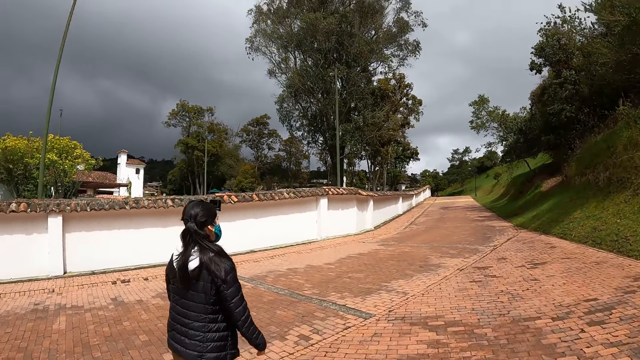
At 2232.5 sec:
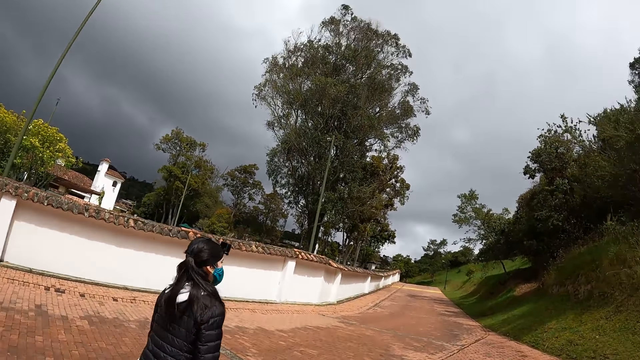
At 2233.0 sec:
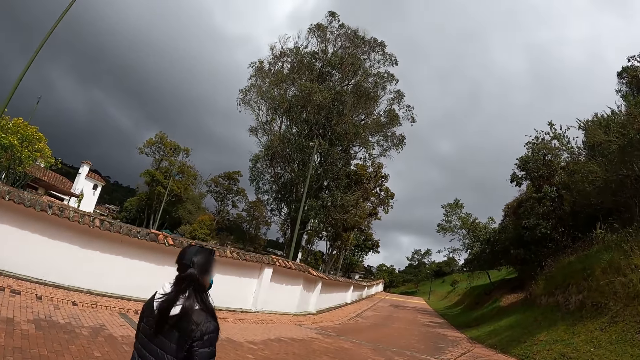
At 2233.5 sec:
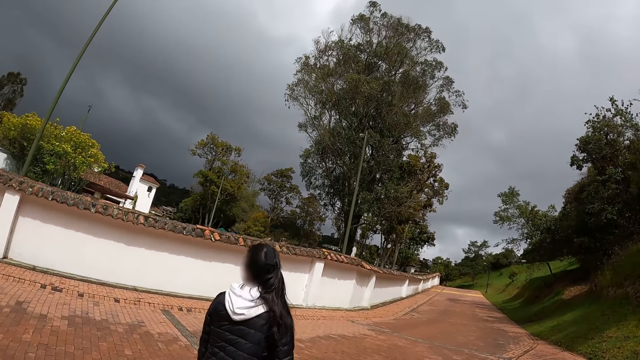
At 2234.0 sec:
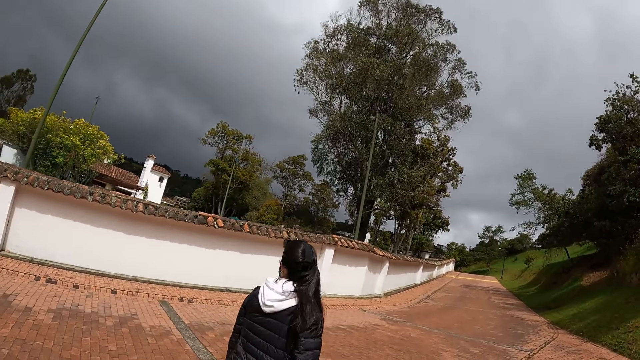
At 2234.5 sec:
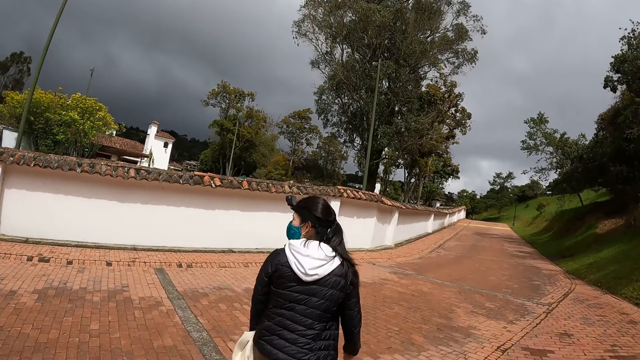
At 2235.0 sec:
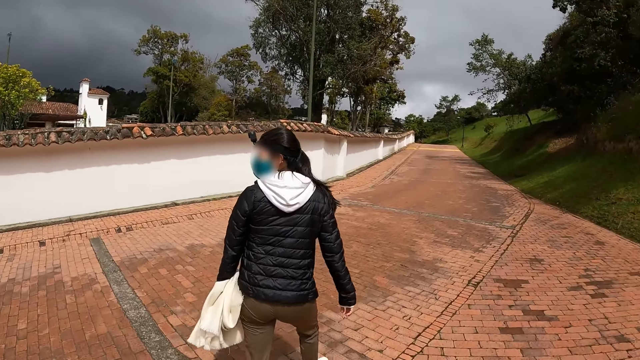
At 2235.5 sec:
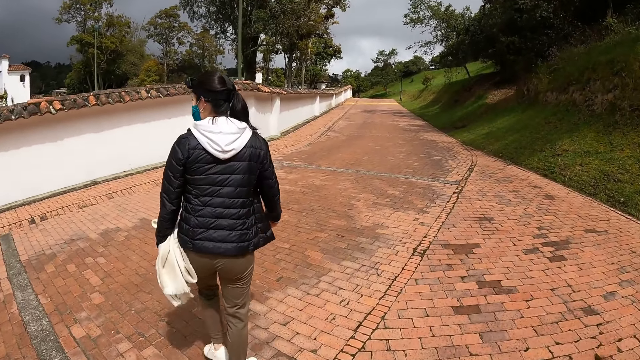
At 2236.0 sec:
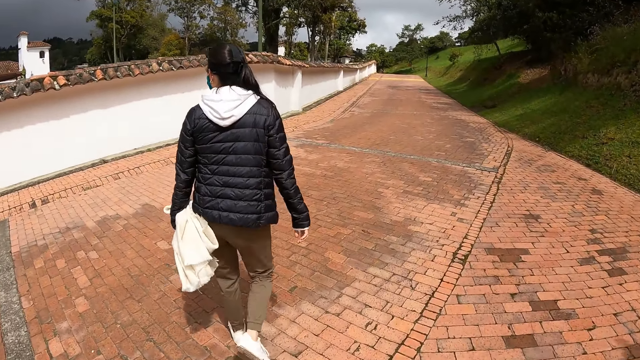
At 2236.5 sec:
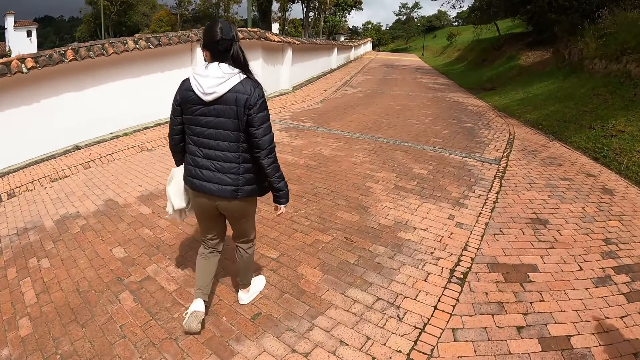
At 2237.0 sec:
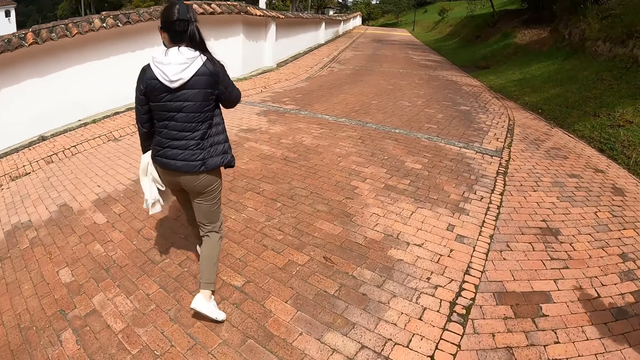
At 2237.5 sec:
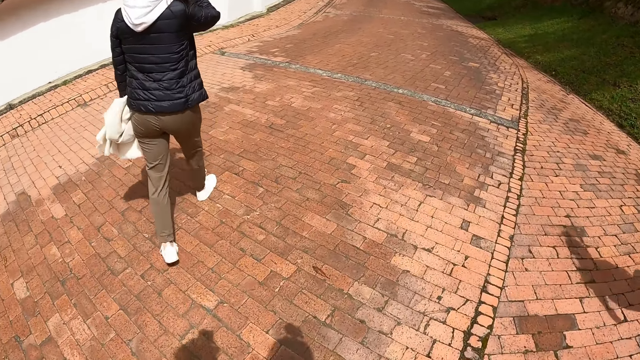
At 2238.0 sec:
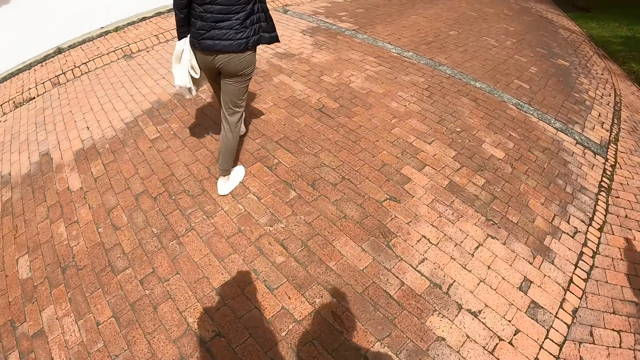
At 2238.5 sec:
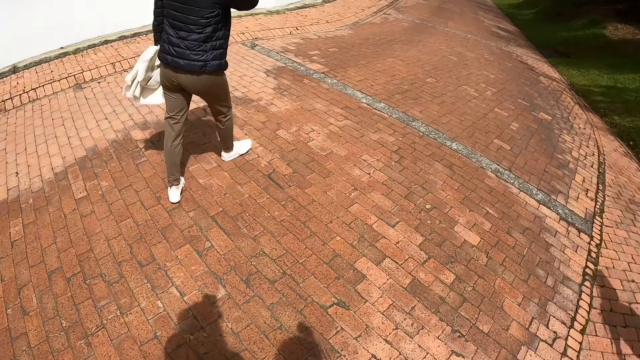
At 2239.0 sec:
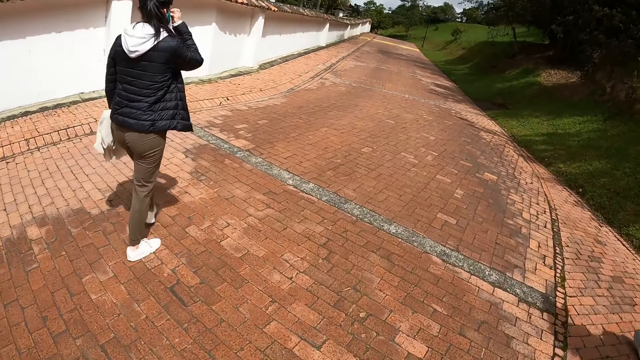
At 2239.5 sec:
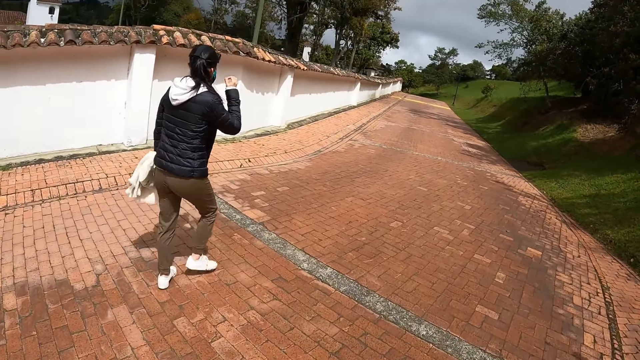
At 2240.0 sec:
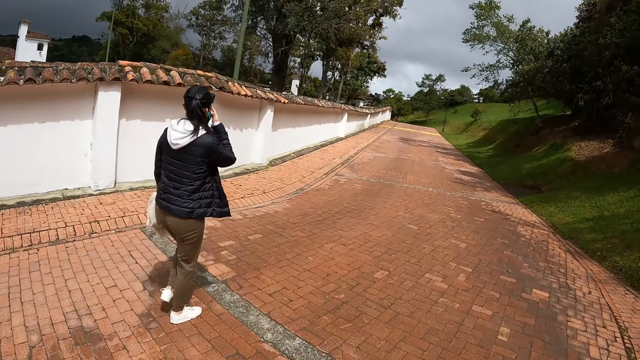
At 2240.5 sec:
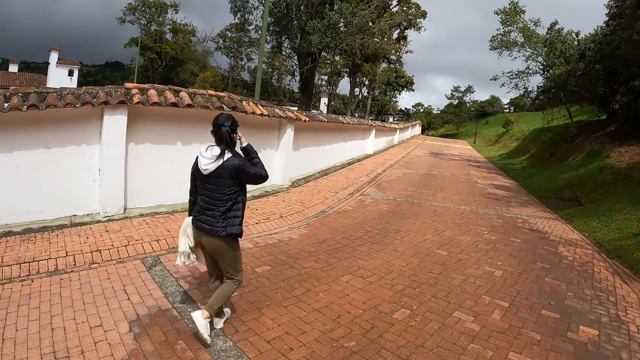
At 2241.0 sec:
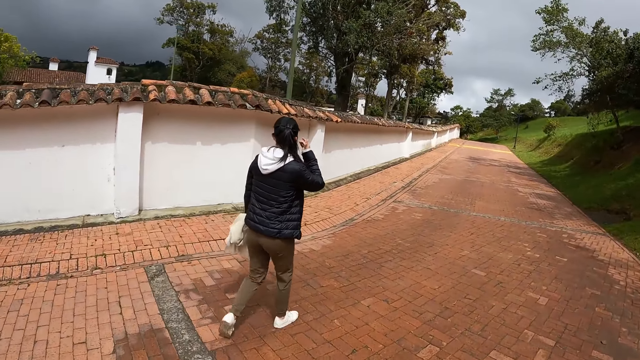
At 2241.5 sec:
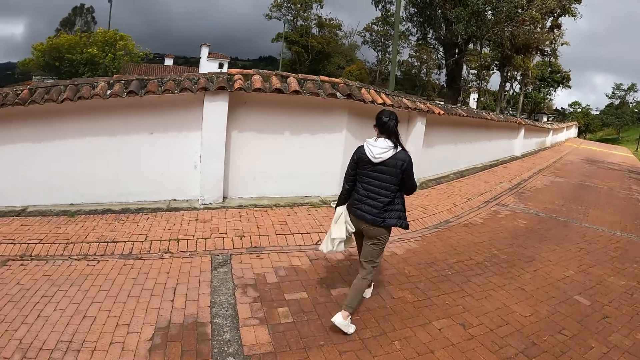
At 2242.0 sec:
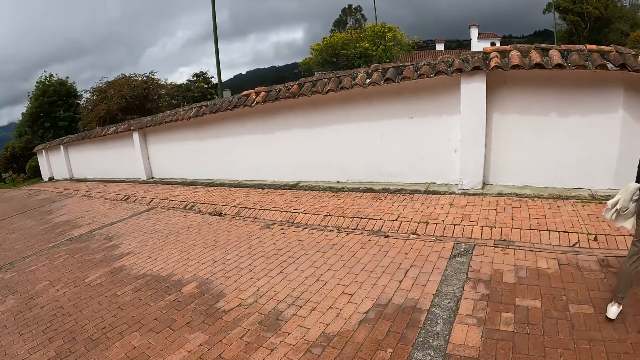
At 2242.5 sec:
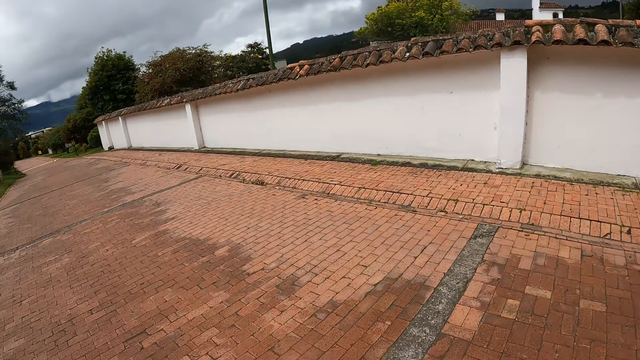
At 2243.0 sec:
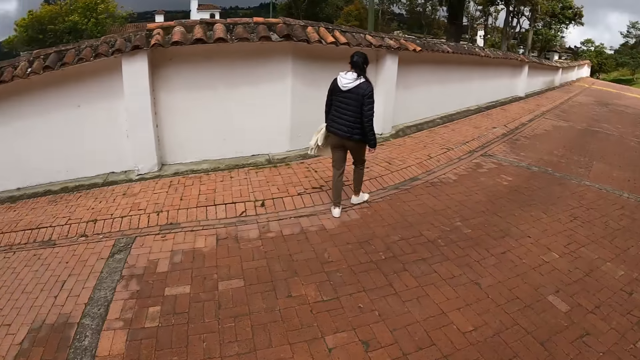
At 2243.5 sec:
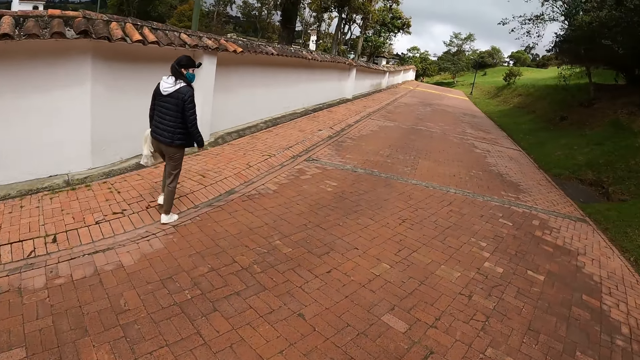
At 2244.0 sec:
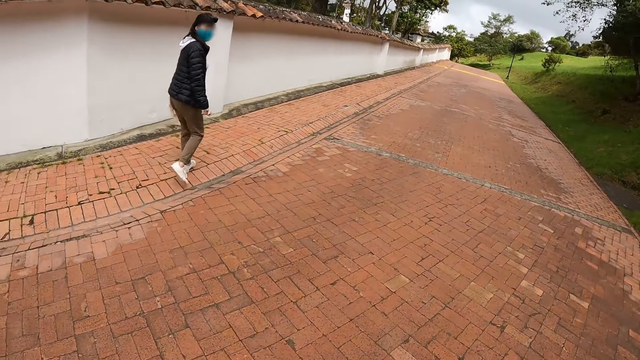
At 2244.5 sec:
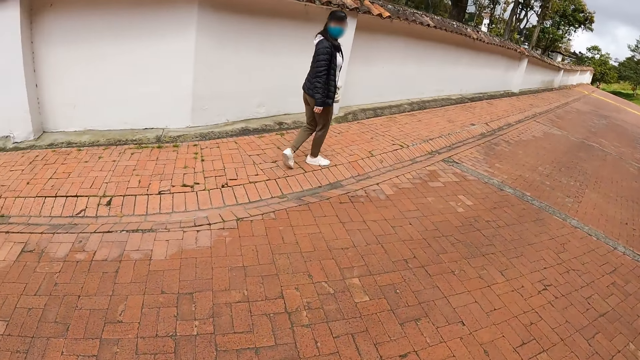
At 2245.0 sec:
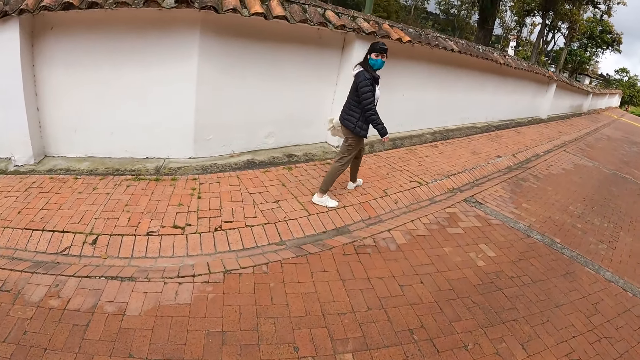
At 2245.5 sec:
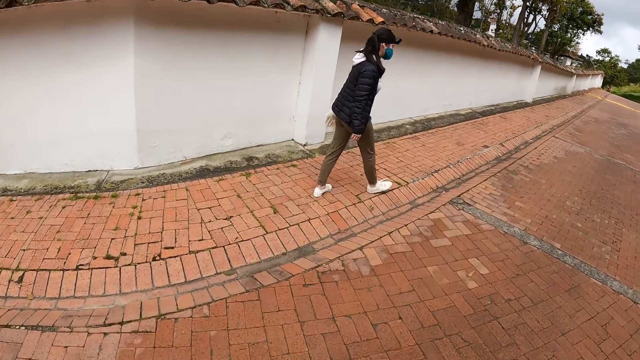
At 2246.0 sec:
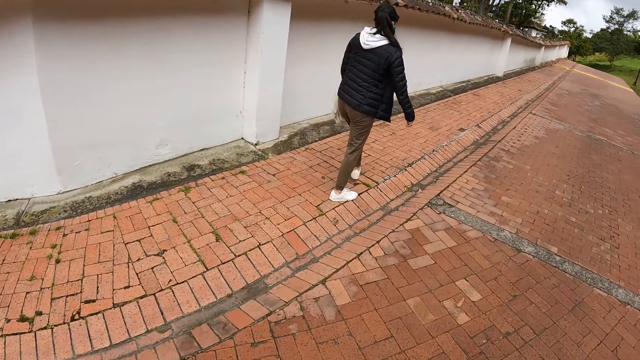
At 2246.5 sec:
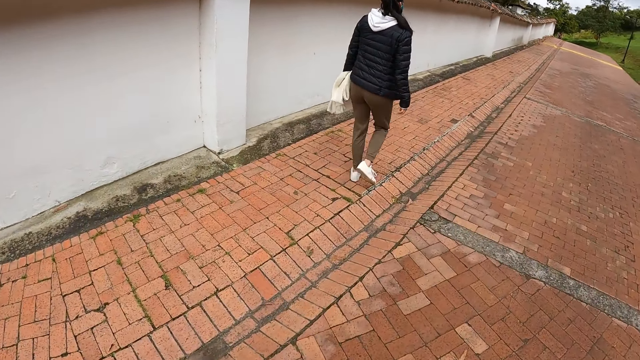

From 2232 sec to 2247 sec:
A woman wipes her face with her right hand. The camera wearer looks around the road. They and the three persons walk along the road.

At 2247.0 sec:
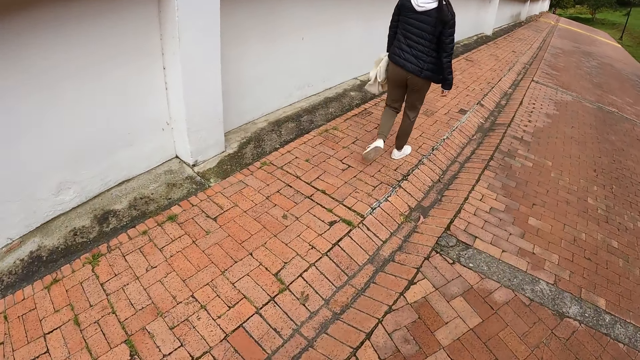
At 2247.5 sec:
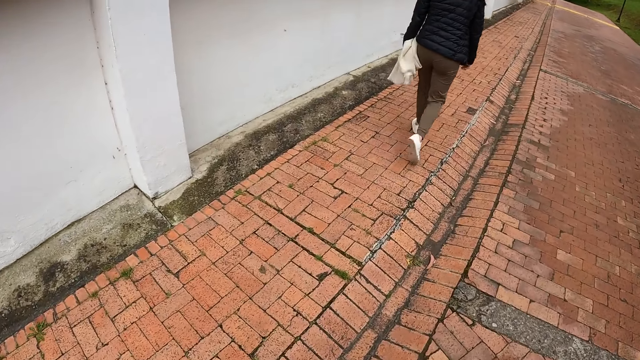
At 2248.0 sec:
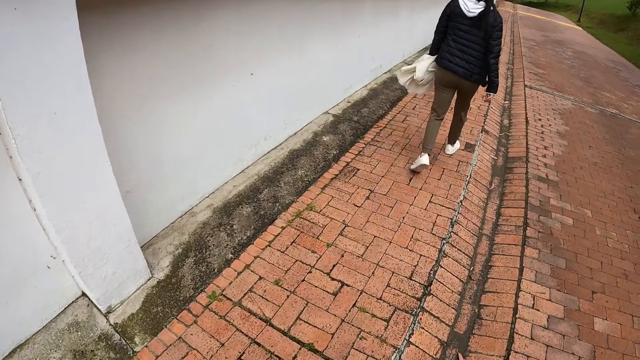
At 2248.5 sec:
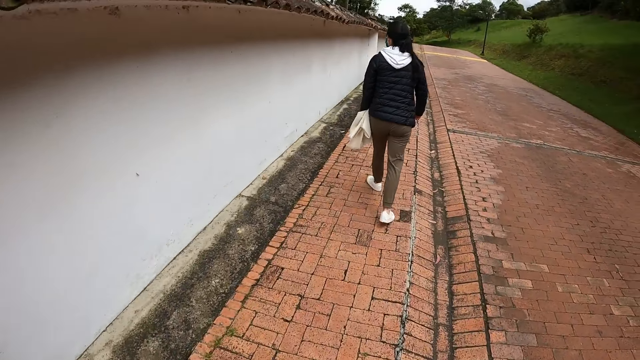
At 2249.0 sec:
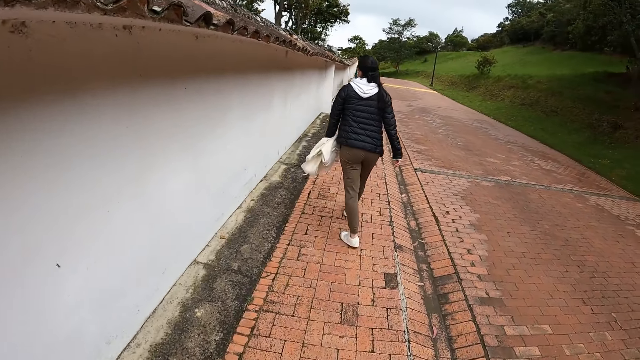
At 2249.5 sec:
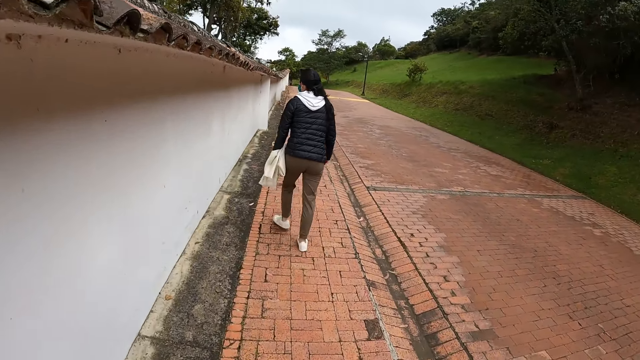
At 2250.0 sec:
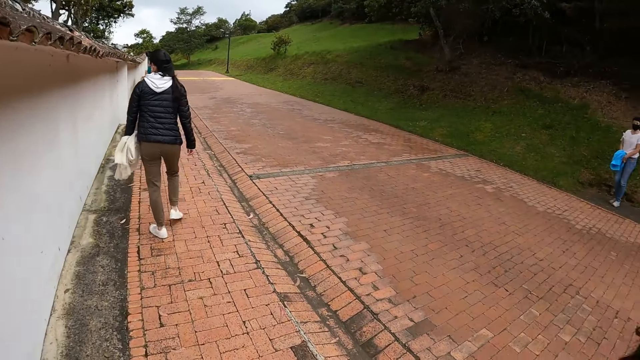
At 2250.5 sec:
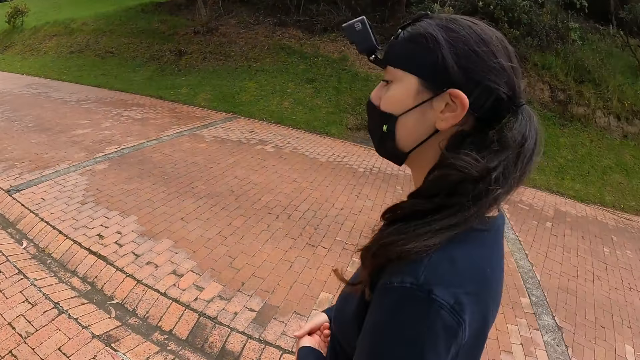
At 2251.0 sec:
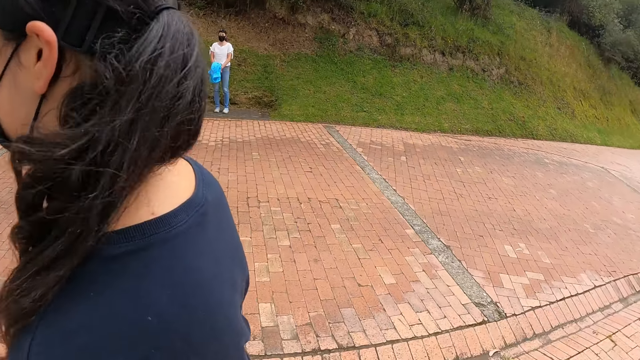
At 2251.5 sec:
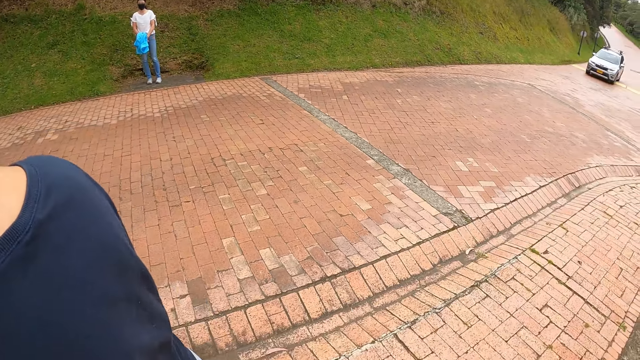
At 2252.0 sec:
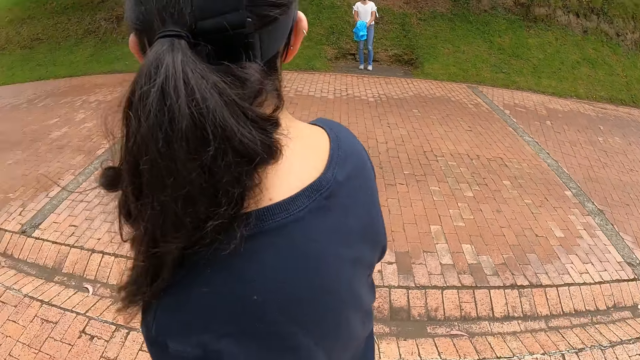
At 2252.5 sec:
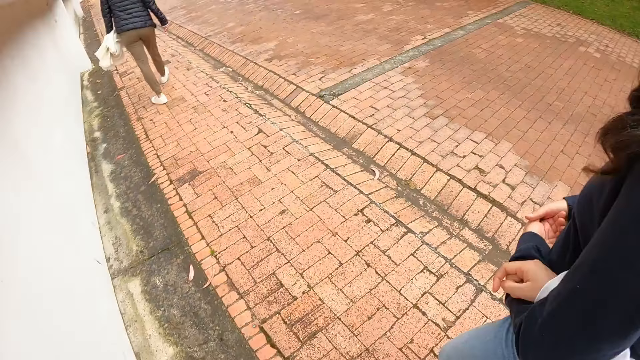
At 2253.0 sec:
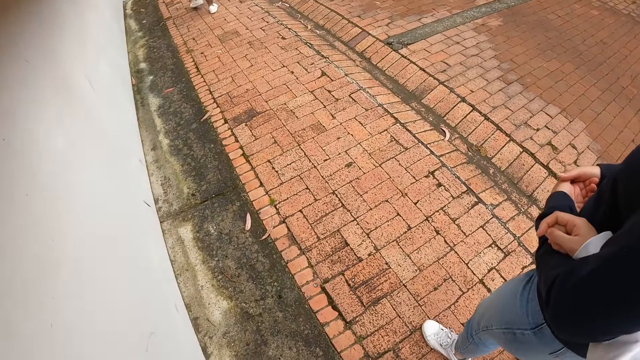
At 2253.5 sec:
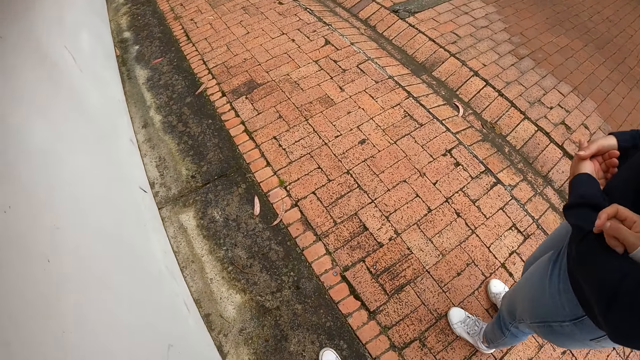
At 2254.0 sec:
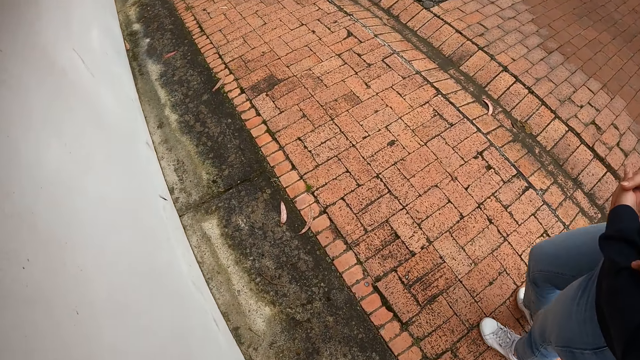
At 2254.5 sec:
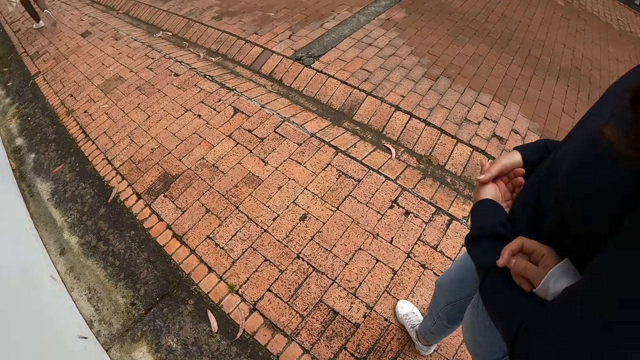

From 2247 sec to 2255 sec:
A woman holds her jacket with her hands. The camera wearer looks around the road. Another woman holds the camera wearer's right hand with her left hand.
